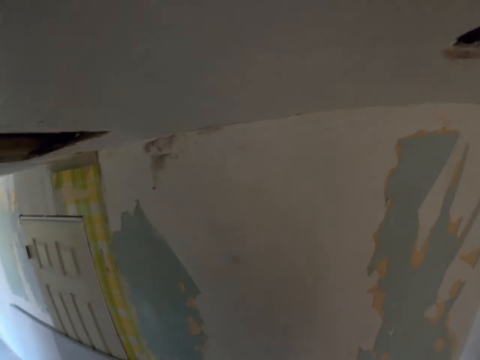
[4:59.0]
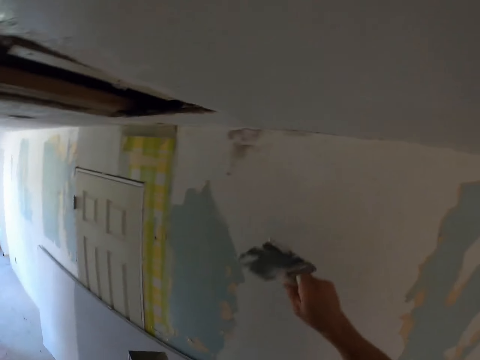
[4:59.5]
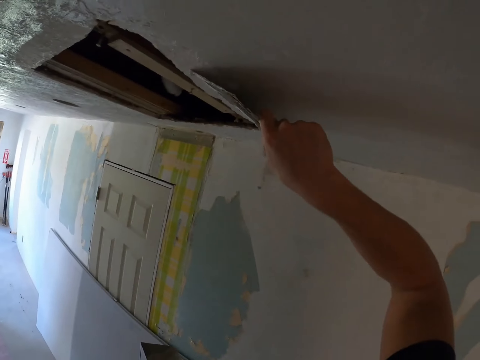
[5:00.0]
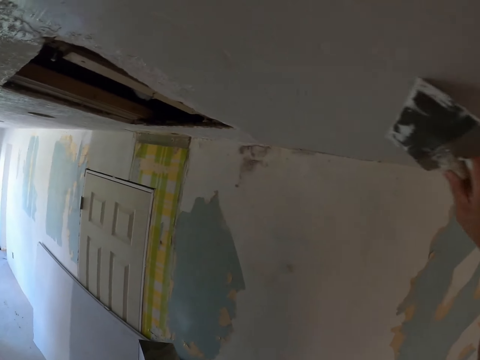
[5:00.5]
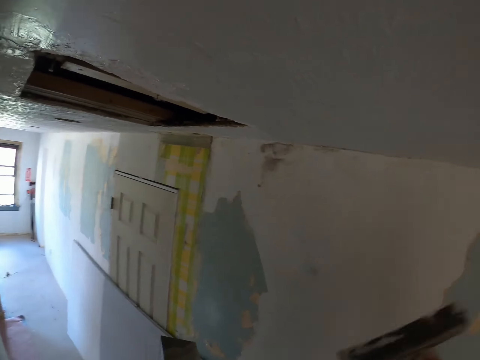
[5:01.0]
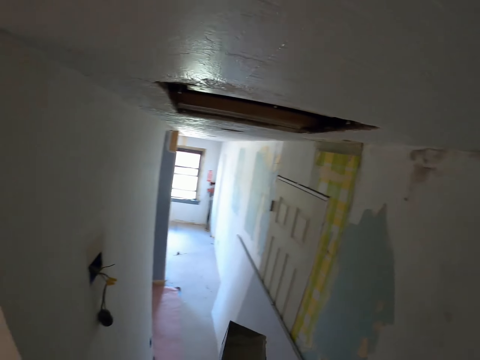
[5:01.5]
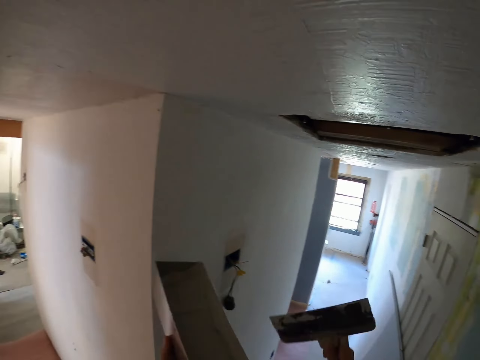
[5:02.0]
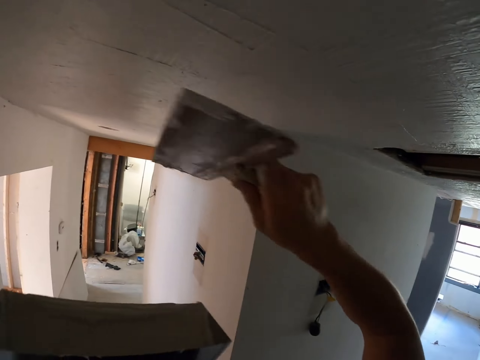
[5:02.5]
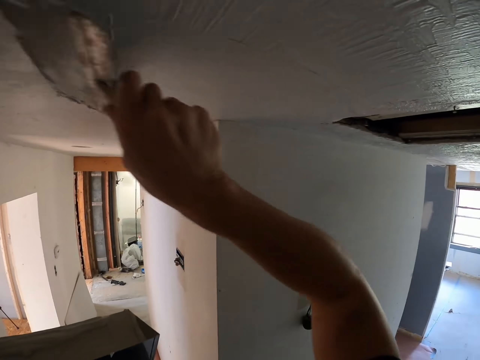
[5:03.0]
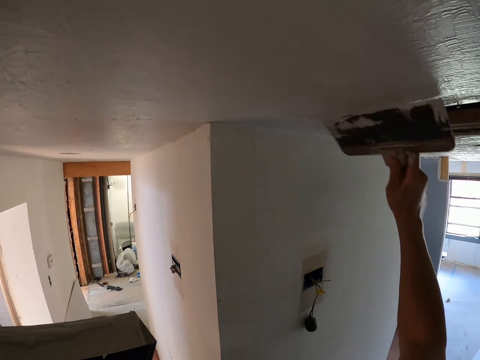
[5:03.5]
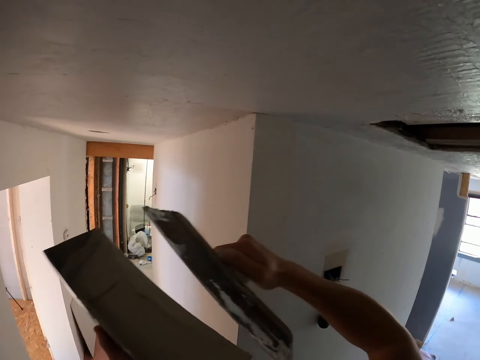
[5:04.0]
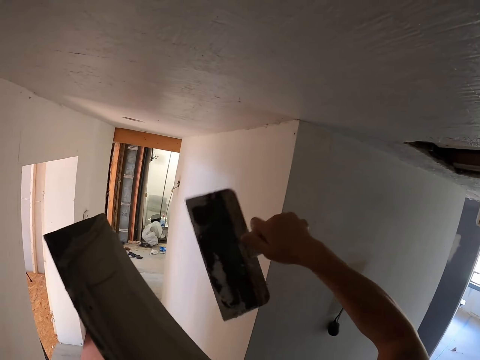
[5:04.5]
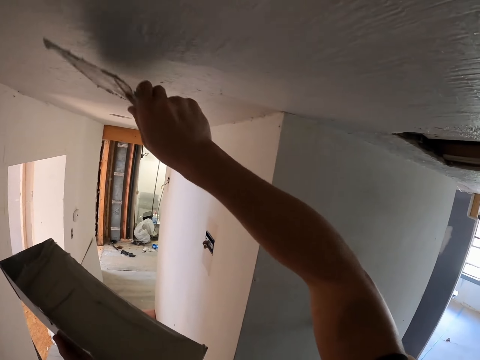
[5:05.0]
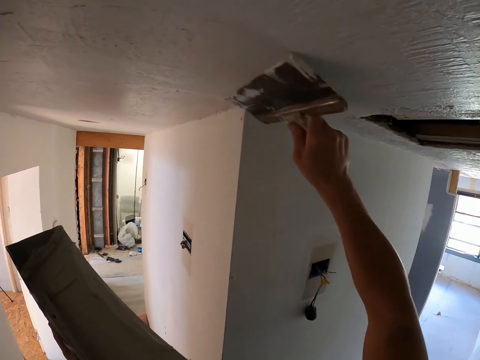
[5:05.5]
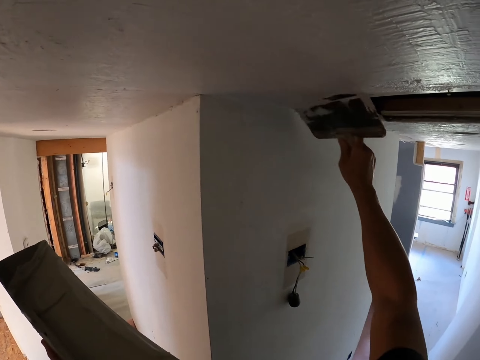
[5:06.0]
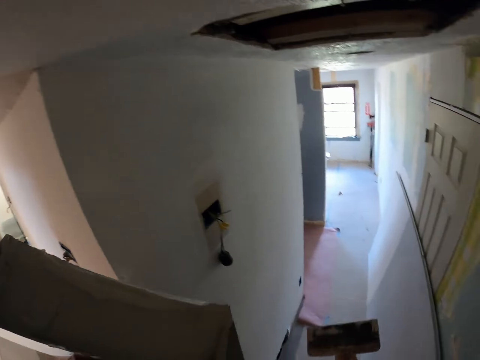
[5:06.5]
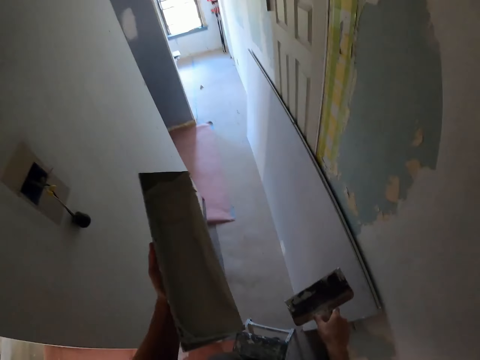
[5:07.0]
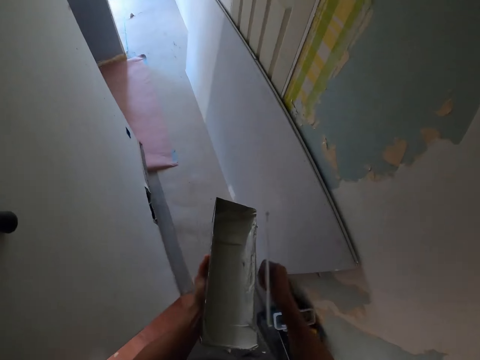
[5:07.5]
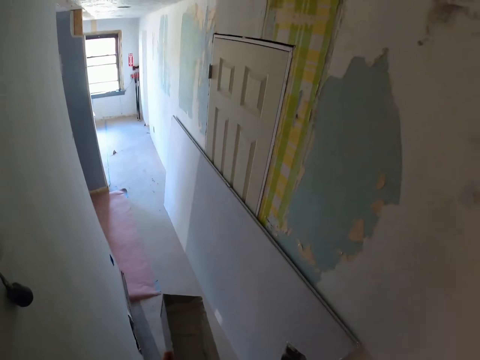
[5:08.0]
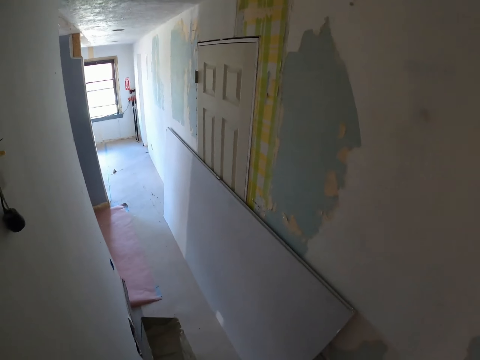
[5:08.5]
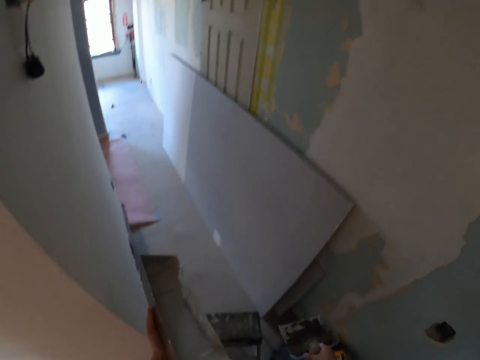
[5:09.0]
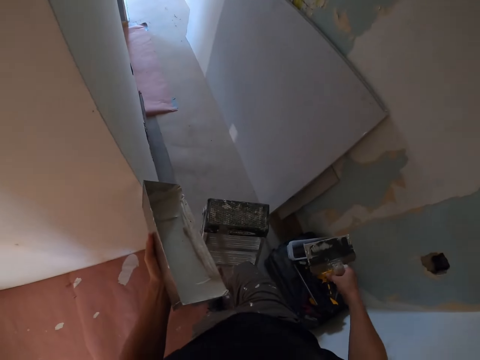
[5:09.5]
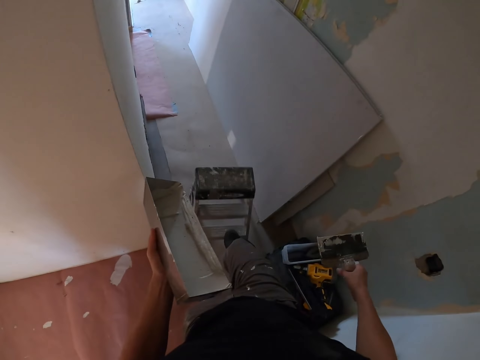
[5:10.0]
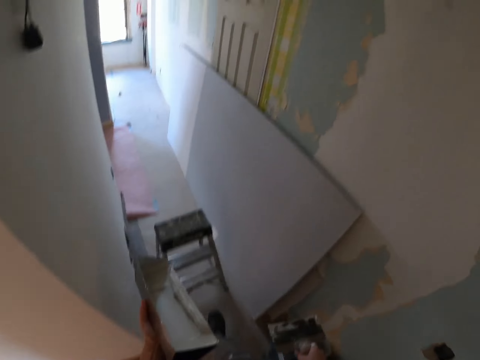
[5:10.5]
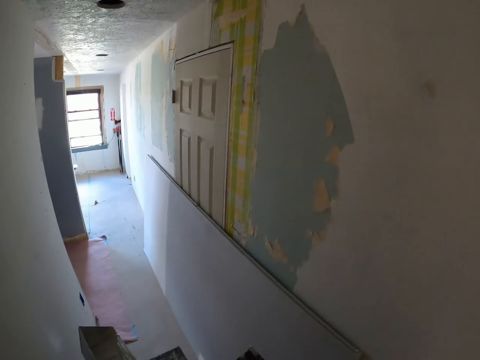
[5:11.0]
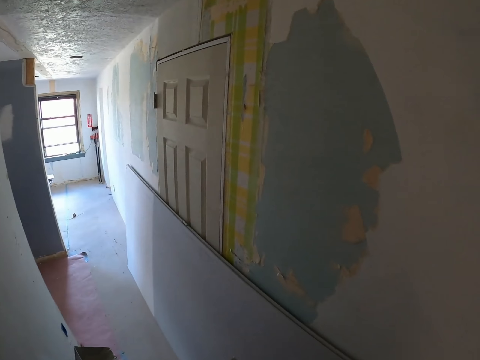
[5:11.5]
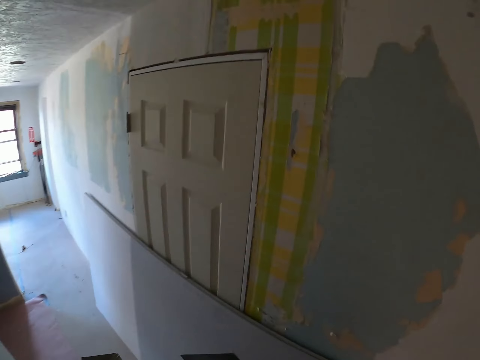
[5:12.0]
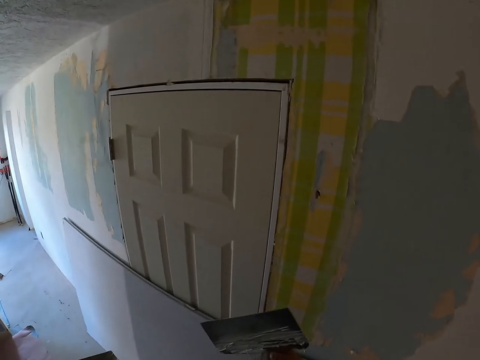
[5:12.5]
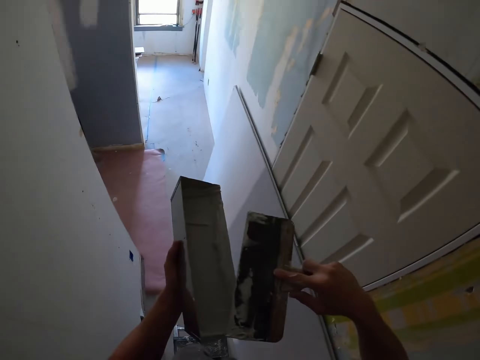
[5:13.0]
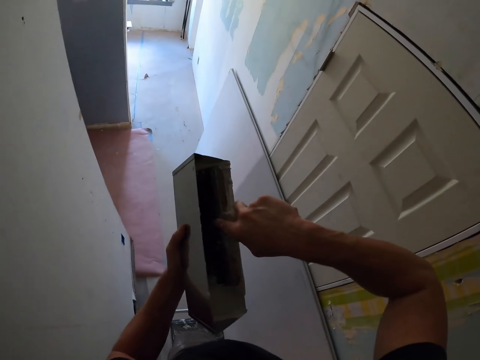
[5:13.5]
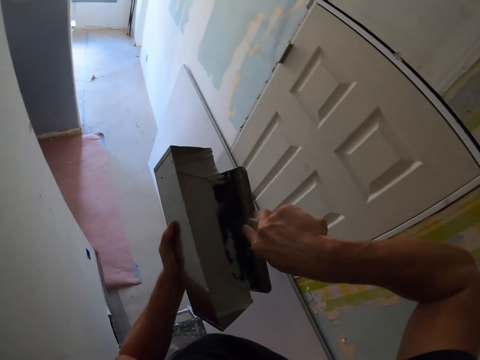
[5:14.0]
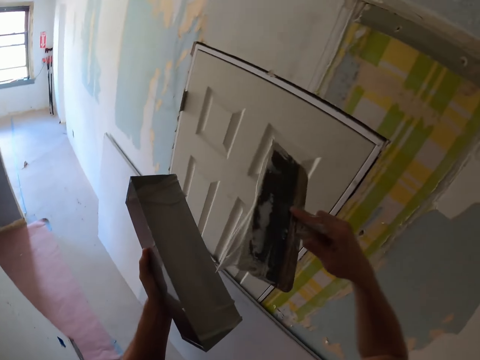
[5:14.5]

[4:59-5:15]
The camera wearer wipes off filler from a hawk. He adds filler on a ceiling using the hawk. He fetches paint from a pallet. He wipes off filler from the hawk. He adds filler on the ceiling using the hawk. He paints a wall. He wipes off filler from the hawk. He fetches paint from the pallet. He pushes a ladder with his leg. He alights from the ladder. He moves in a corridor. He climbs the ladder. He scoops filler from a container. He fetches paint from the pallet.

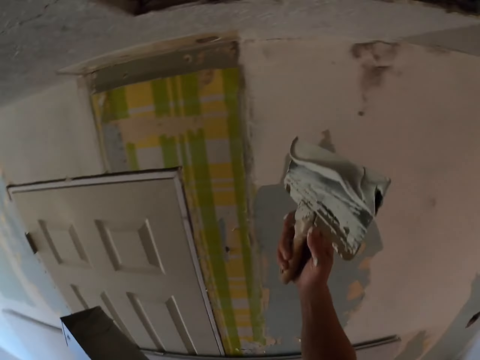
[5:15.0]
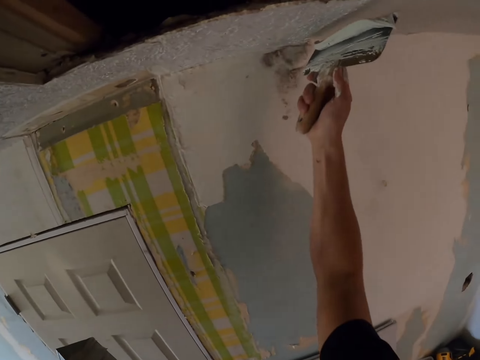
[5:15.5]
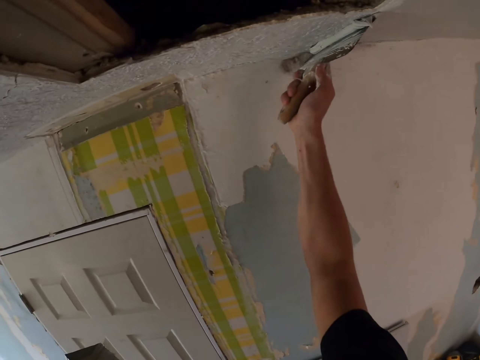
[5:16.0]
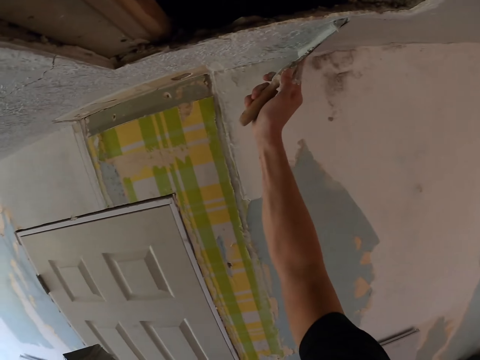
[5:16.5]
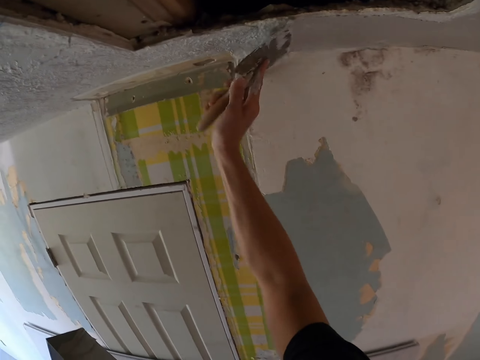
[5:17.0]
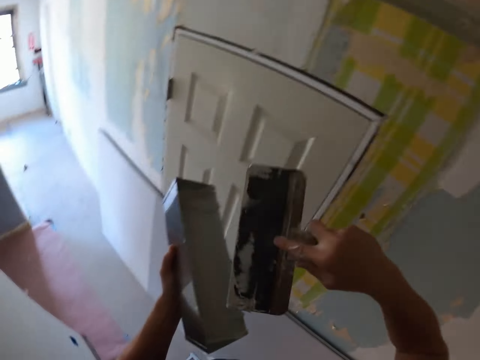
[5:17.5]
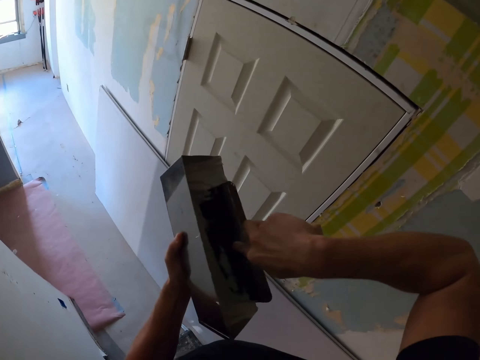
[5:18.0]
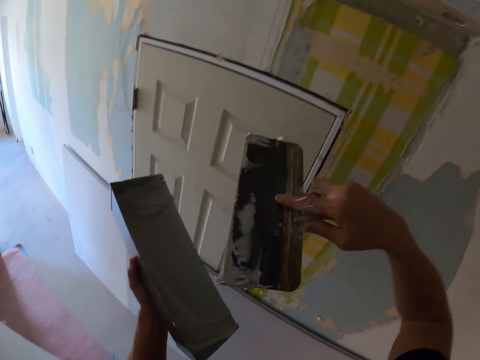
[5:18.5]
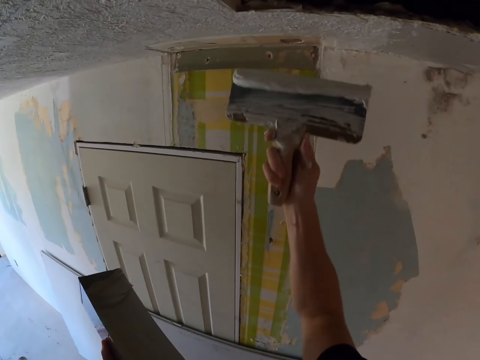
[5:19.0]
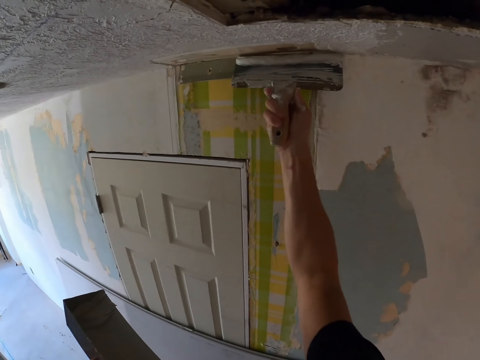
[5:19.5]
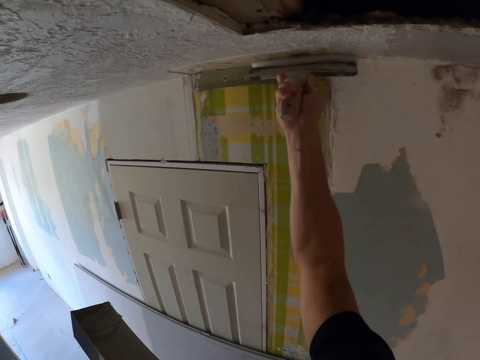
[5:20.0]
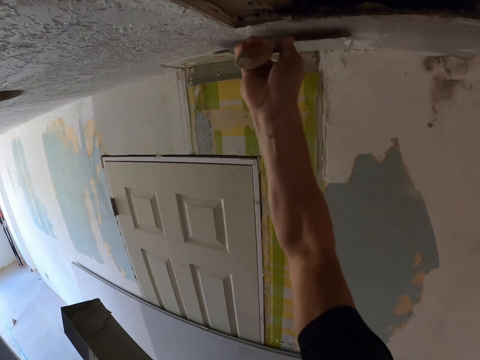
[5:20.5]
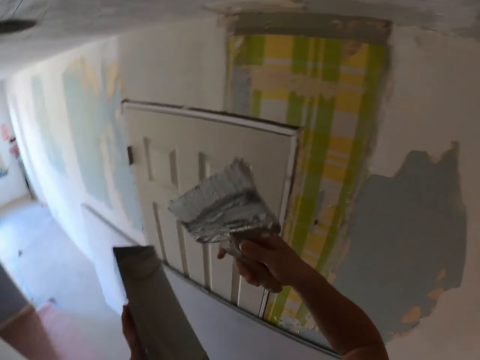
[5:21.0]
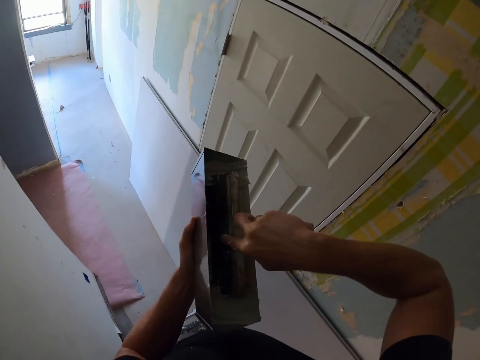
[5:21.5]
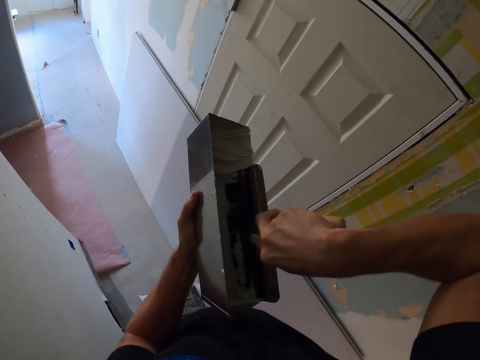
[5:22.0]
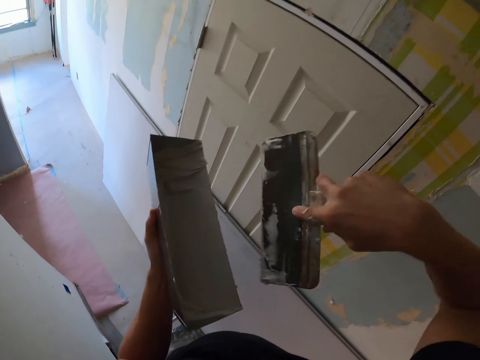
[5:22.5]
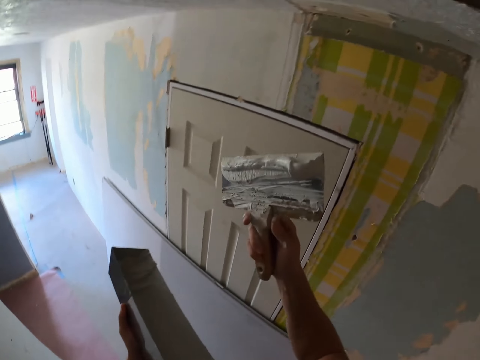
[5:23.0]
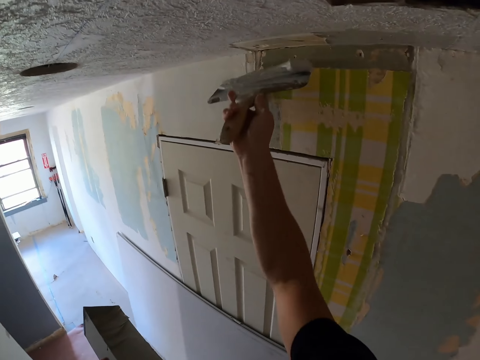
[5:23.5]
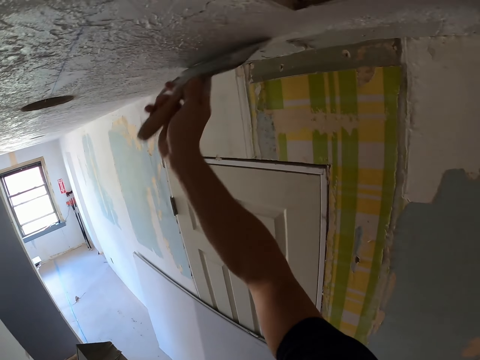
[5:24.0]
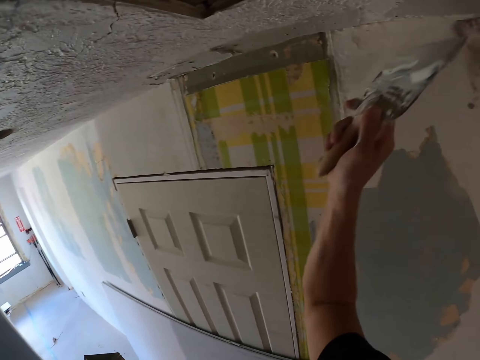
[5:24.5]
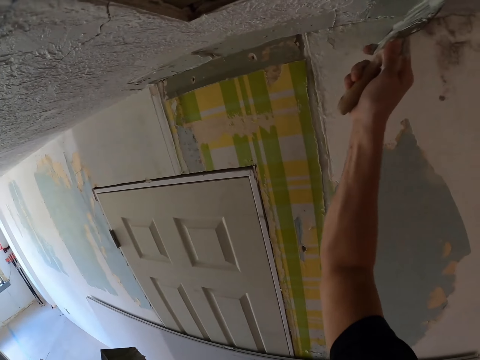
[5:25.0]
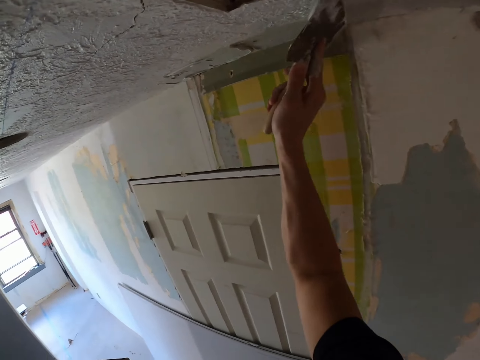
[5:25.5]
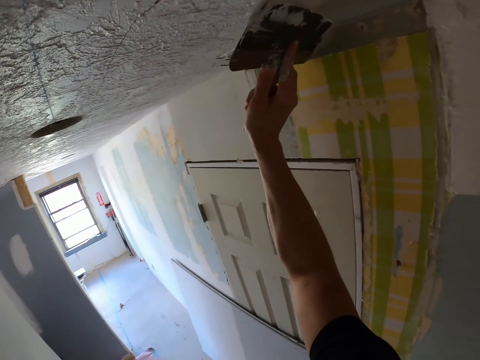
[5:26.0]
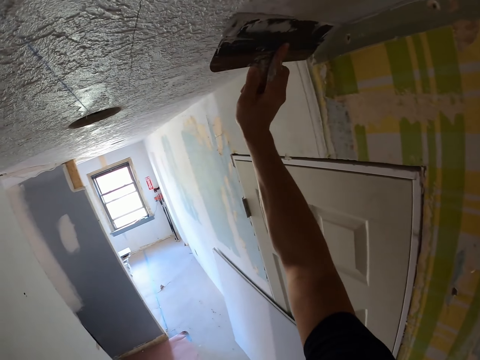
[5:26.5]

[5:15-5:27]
The camera wearer paints a wall. They add filler on a ceiling using a hawk. They fetch paint from a pallet. They scoop filler from a container. They paint the wall. They add filler on the ceiling using the hawk. They fetch paint from the pallet. They scoop filler from the container. They paint the wall. They add filler on the ceiling using the hawk.
